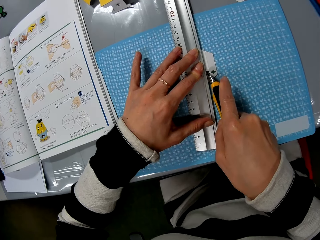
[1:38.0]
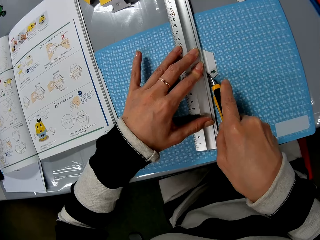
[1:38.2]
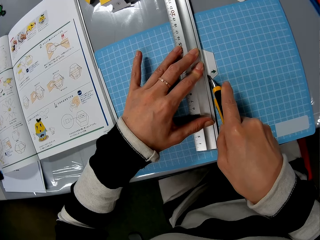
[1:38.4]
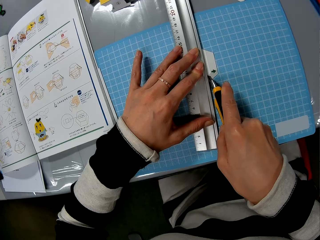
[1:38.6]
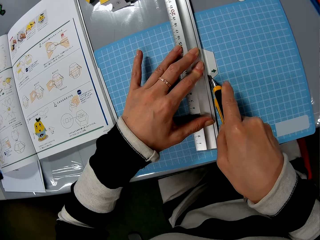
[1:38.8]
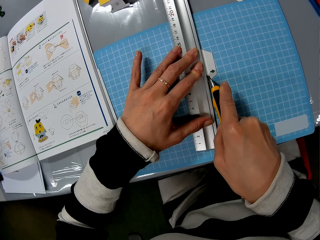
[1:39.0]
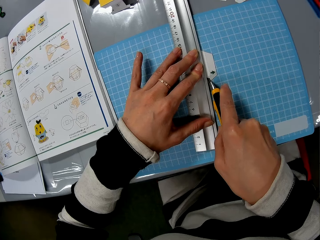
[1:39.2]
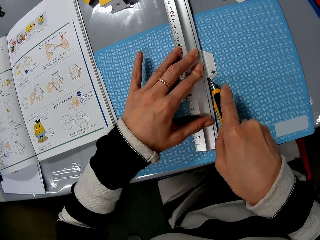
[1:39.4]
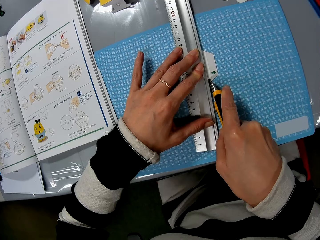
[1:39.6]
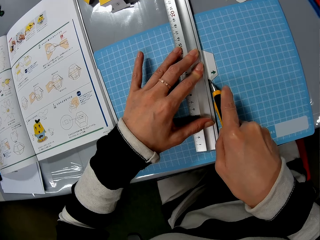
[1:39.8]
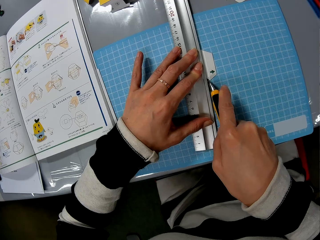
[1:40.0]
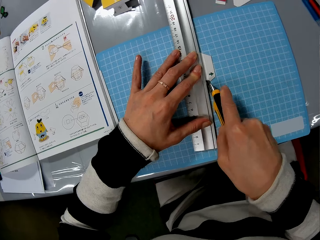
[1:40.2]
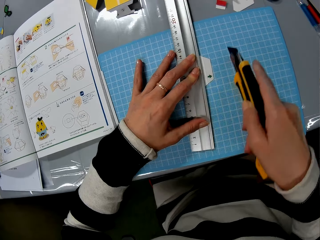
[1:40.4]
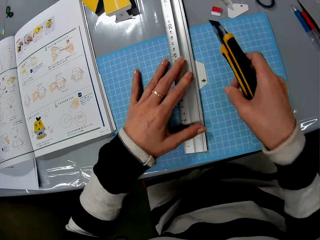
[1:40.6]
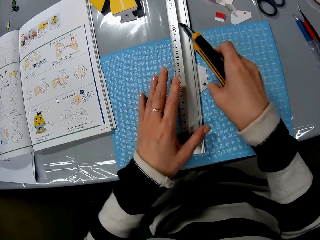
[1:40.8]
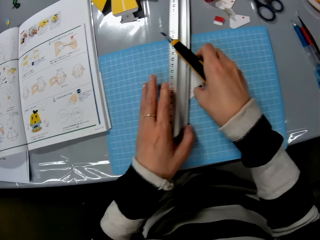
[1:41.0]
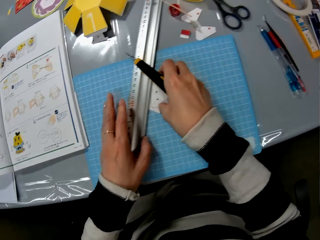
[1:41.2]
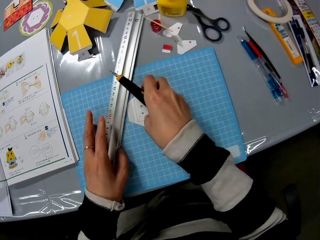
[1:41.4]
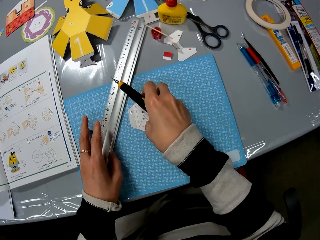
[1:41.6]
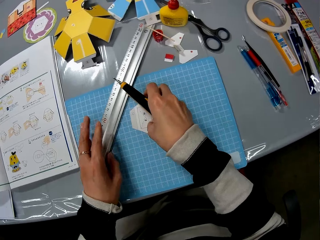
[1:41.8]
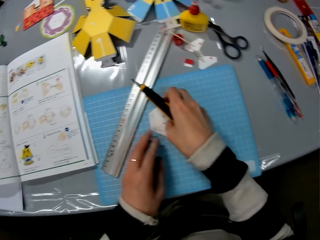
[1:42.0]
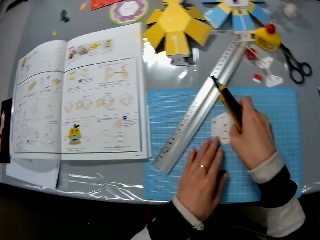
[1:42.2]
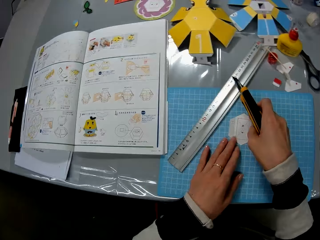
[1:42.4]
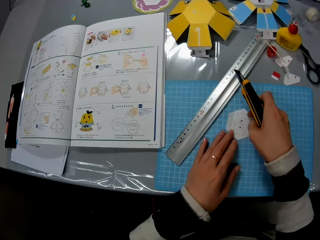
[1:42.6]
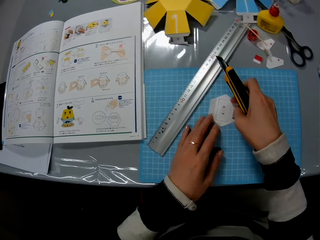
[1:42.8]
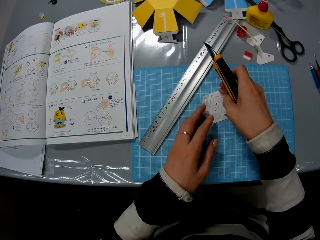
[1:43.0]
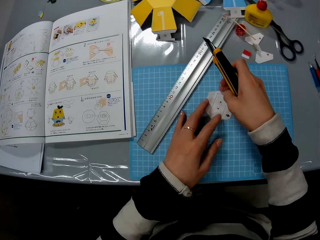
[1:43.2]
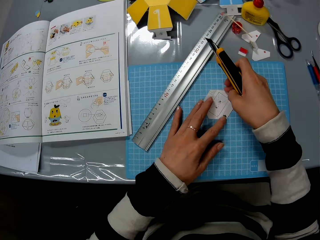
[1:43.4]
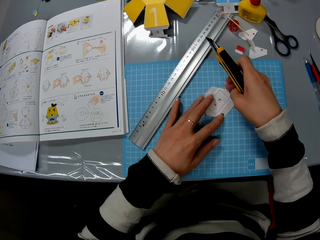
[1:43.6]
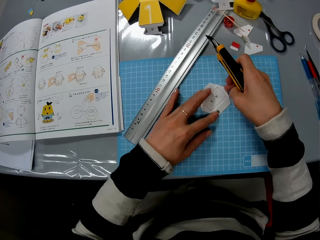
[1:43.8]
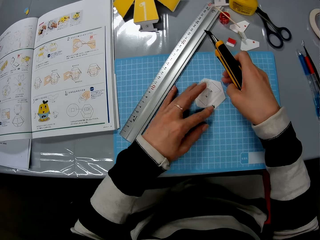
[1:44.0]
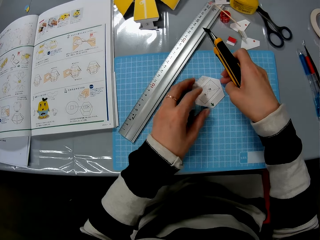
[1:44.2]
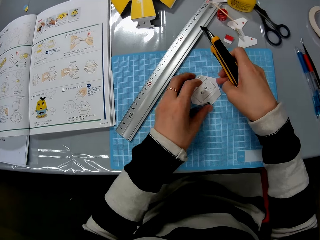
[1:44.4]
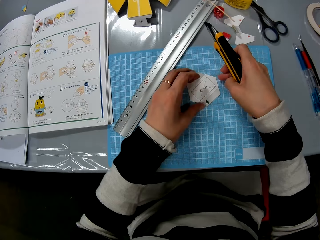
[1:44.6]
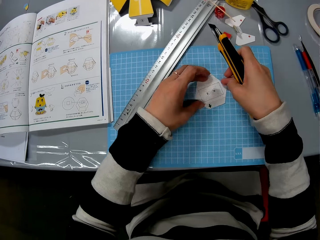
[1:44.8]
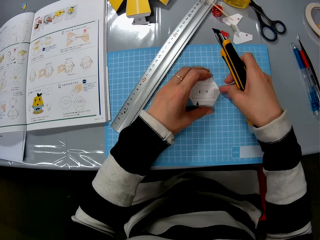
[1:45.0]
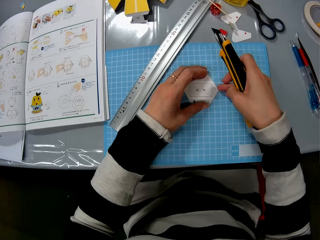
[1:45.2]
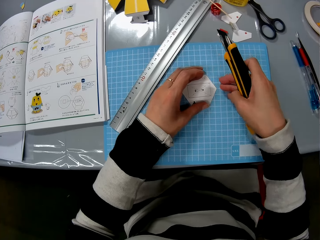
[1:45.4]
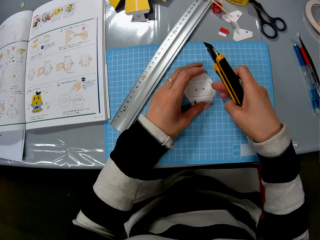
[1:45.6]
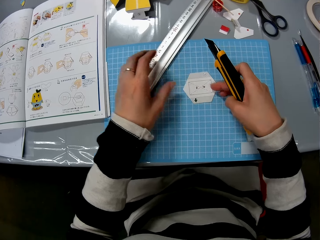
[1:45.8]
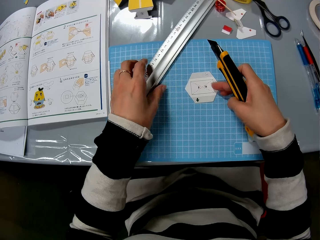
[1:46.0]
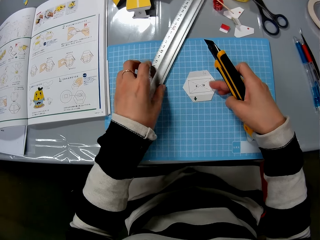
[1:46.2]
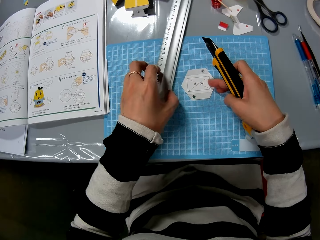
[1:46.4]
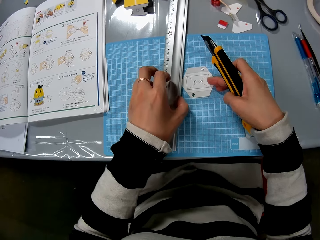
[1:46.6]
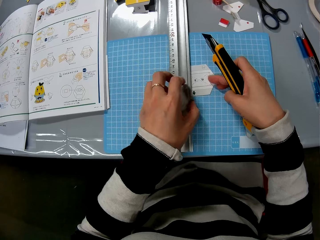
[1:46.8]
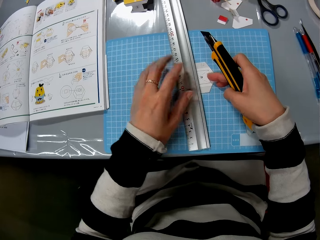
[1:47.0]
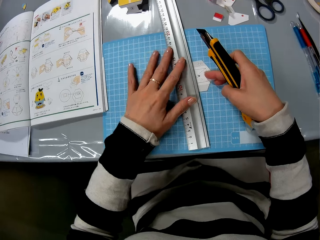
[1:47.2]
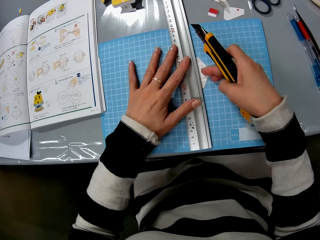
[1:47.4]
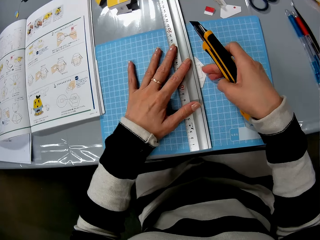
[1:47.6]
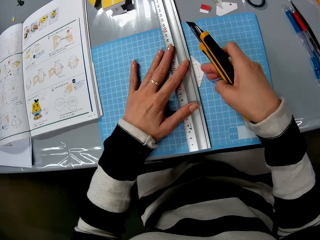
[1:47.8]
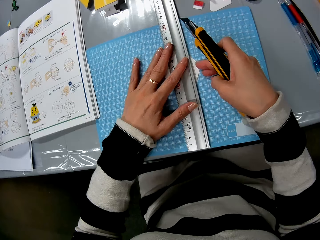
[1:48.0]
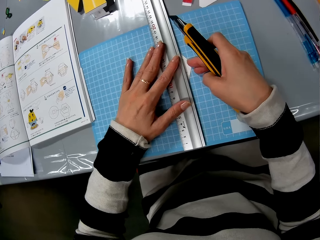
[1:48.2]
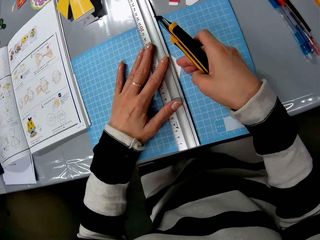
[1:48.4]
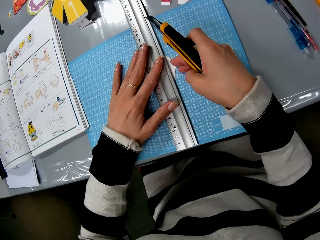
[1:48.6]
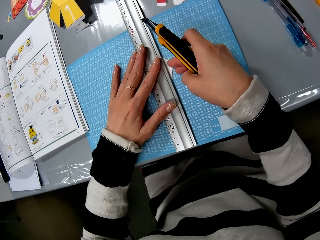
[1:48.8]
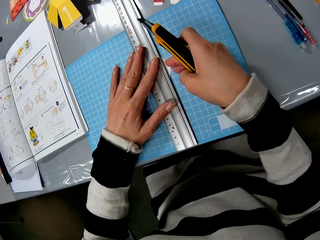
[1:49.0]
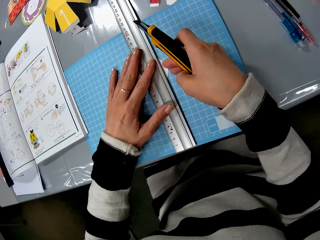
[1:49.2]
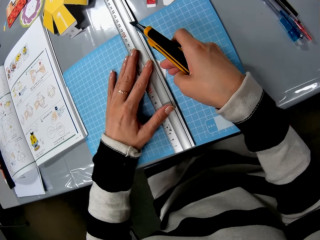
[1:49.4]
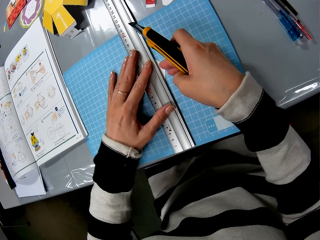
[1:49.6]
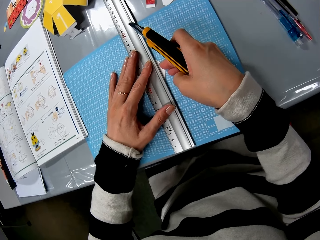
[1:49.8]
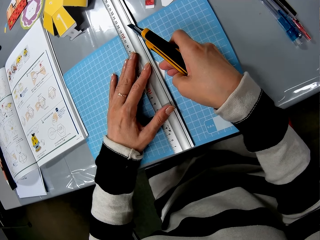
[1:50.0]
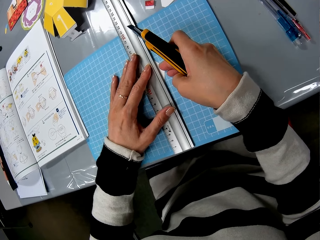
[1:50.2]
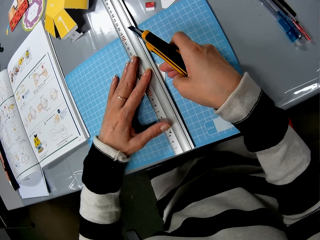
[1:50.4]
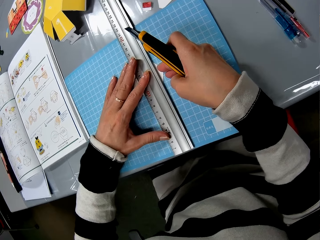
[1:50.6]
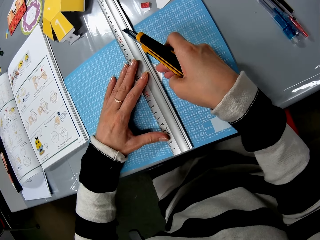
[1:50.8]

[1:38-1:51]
The camera wearer removes the ruler from the piece of paper. They rotate the piece of paper on the table. They put the ruler on the piece of paper.

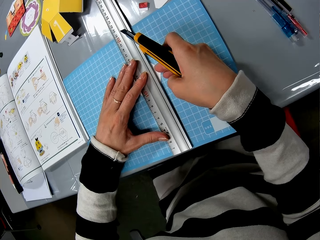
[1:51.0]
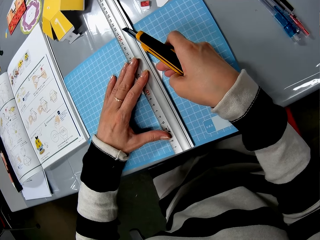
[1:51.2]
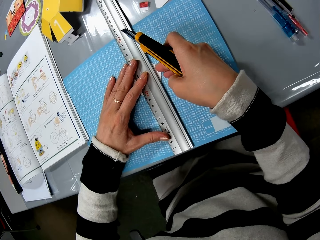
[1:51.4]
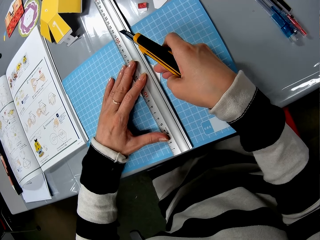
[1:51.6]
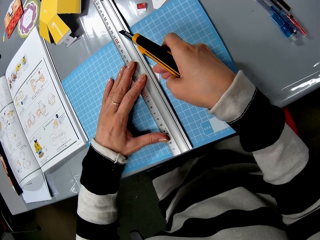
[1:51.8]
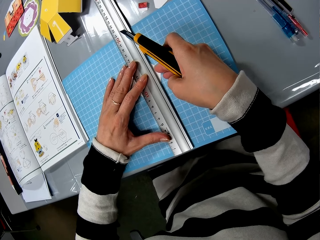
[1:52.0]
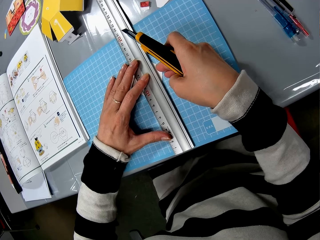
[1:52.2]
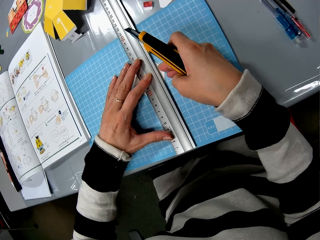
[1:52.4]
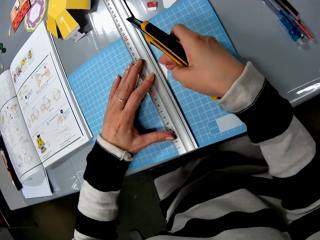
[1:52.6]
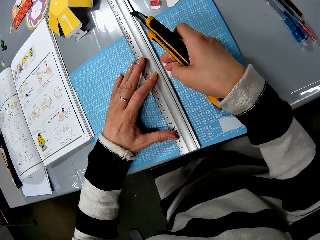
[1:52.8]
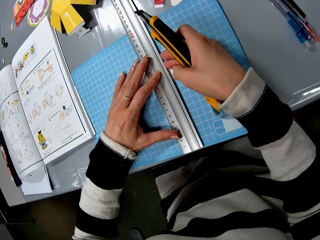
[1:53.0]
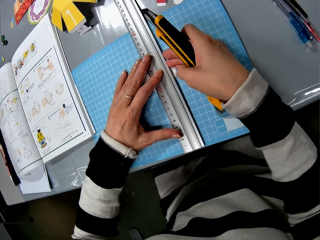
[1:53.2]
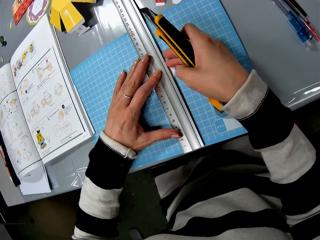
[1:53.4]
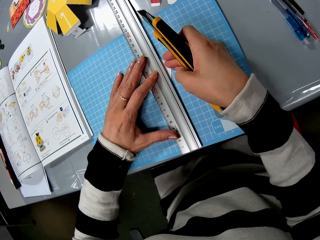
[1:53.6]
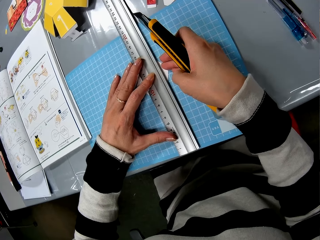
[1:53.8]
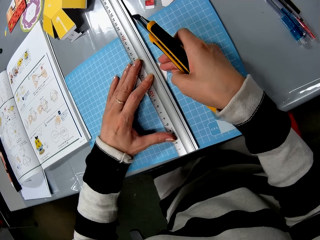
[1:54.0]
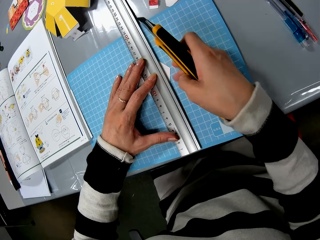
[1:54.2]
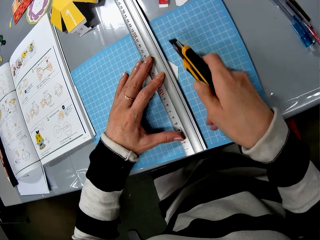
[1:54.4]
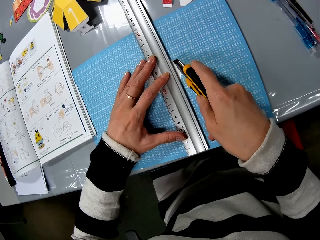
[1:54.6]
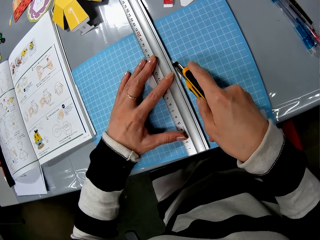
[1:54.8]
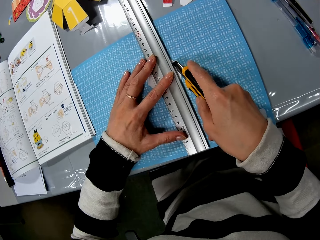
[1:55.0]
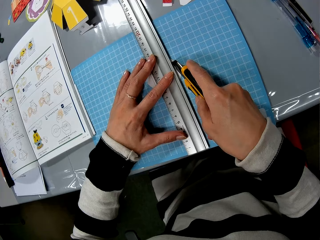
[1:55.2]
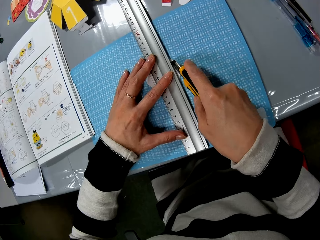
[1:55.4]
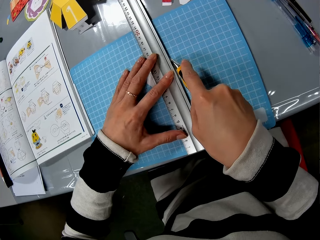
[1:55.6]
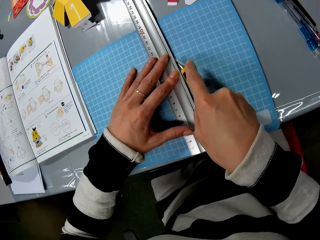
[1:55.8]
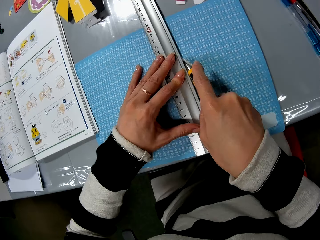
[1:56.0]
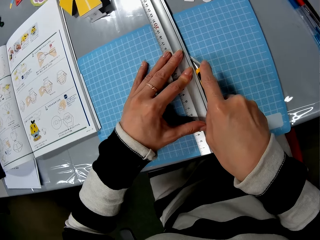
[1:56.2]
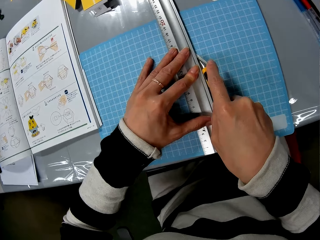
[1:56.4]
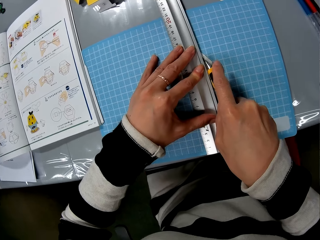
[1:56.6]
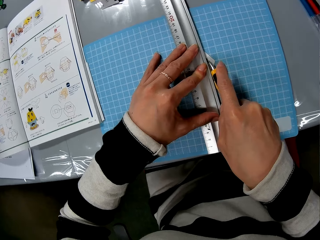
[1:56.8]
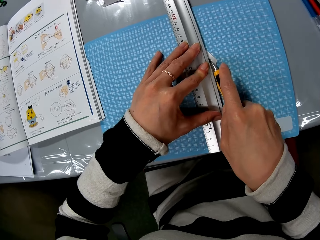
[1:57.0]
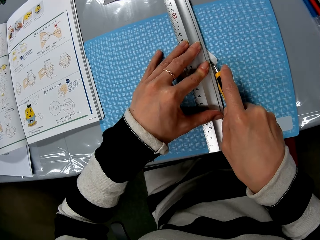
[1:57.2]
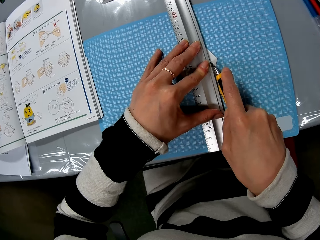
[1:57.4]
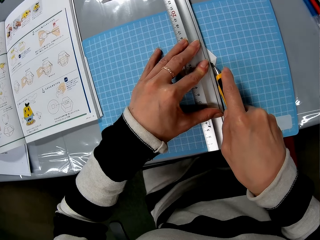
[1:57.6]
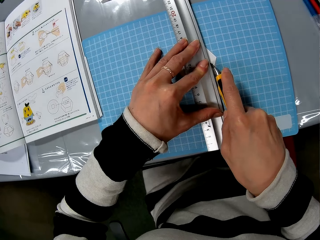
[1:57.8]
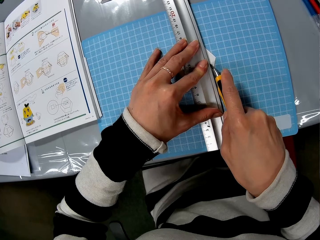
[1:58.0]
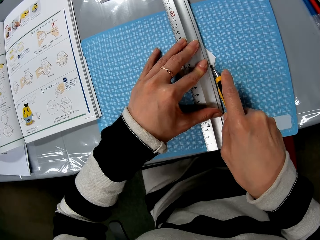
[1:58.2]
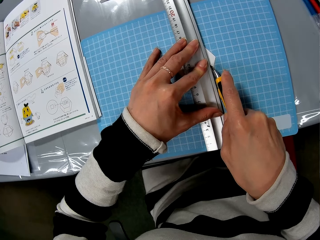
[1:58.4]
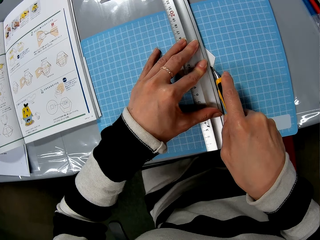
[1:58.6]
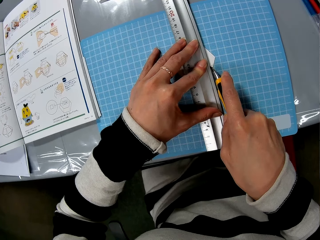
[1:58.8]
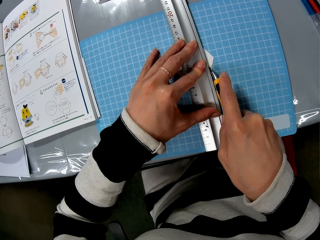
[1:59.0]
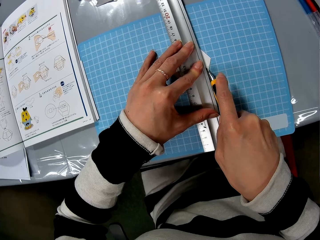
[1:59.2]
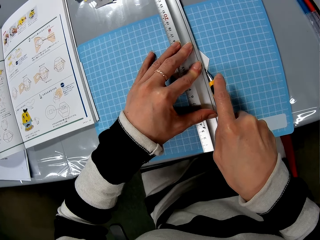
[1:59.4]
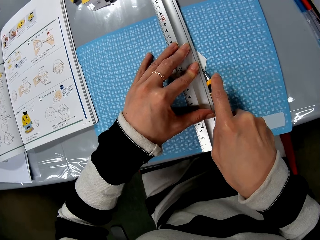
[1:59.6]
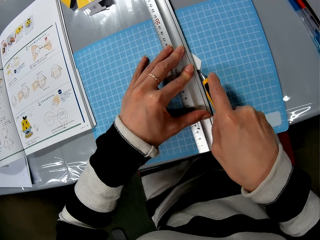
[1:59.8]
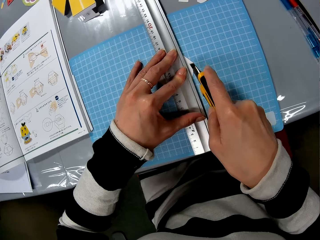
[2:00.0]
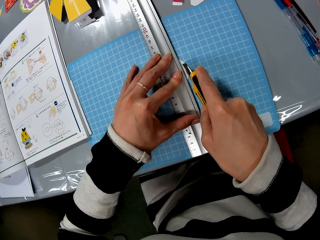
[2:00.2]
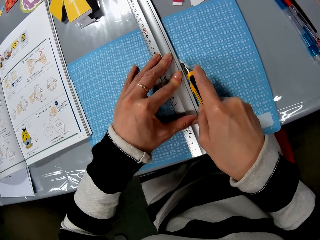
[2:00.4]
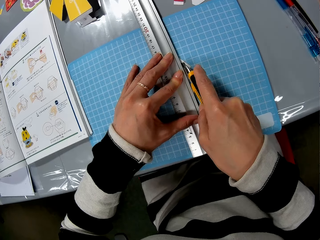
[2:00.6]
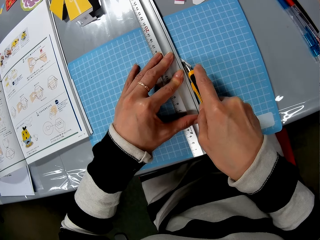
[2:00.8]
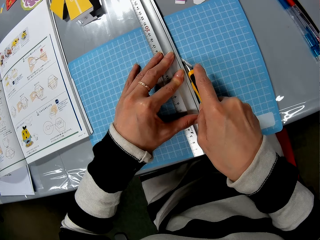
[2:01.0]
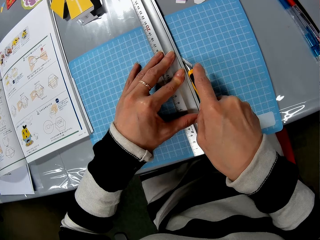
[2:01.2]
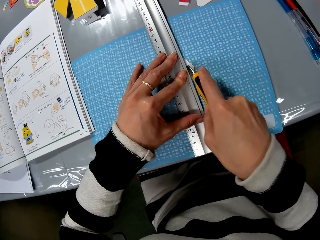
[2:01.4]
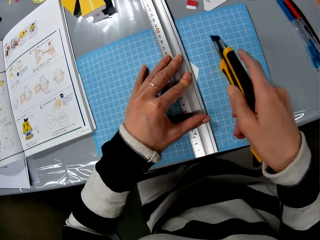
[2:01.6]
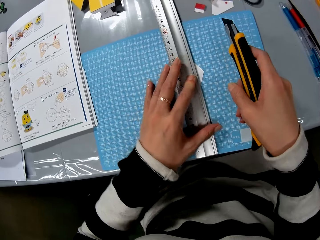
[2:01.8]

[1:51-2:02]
The camera wearer cuts the piece of paper with a cutter.
